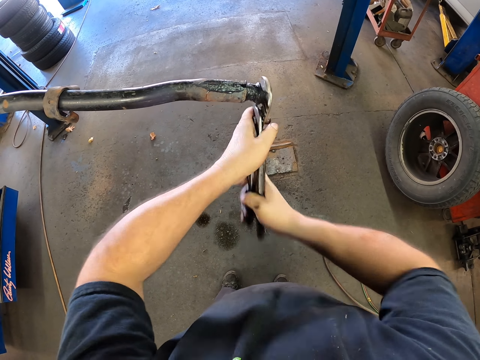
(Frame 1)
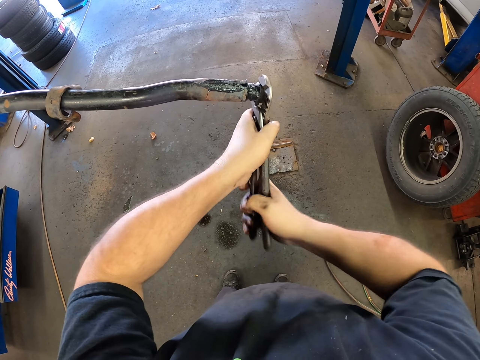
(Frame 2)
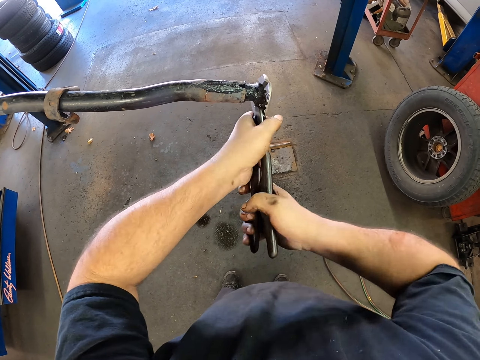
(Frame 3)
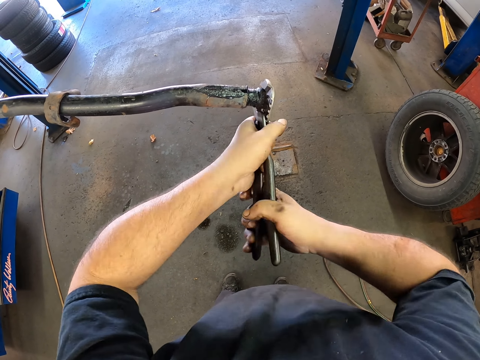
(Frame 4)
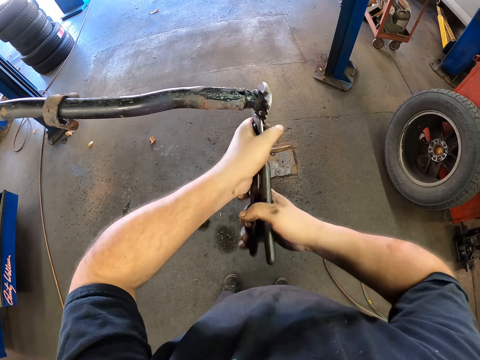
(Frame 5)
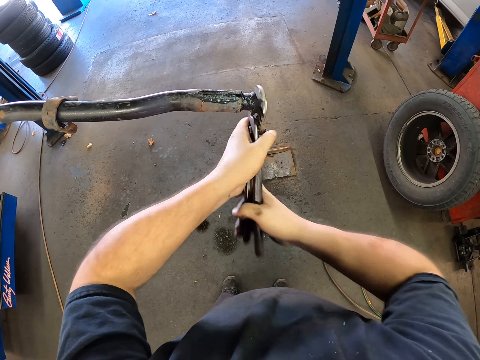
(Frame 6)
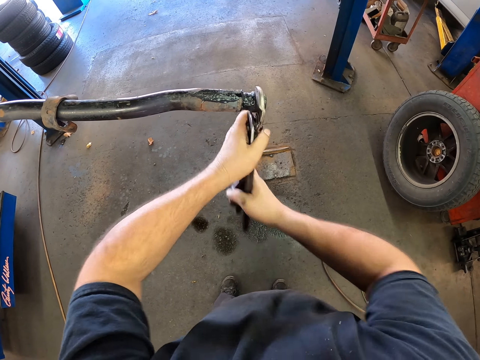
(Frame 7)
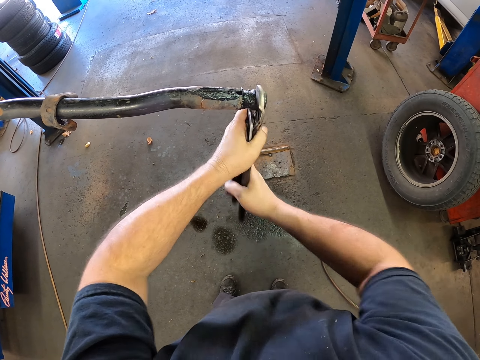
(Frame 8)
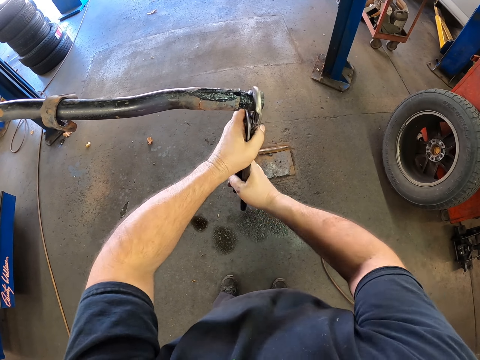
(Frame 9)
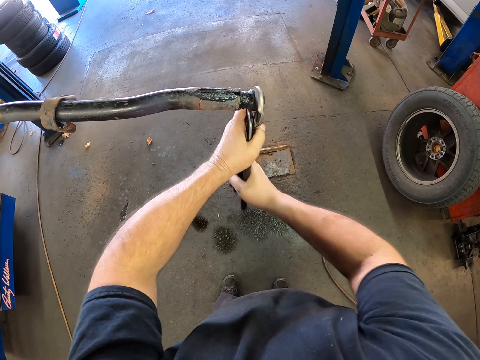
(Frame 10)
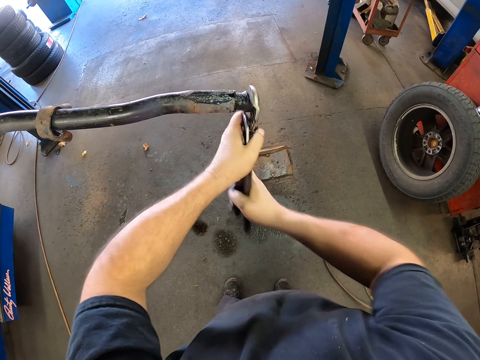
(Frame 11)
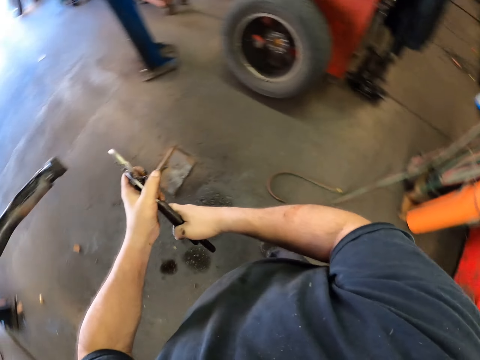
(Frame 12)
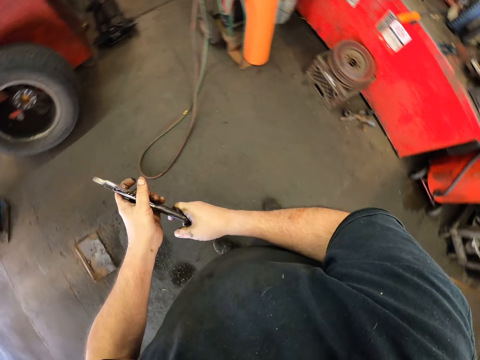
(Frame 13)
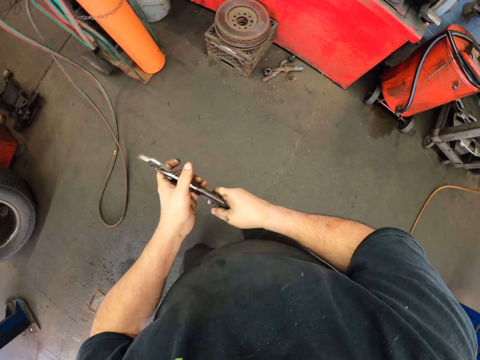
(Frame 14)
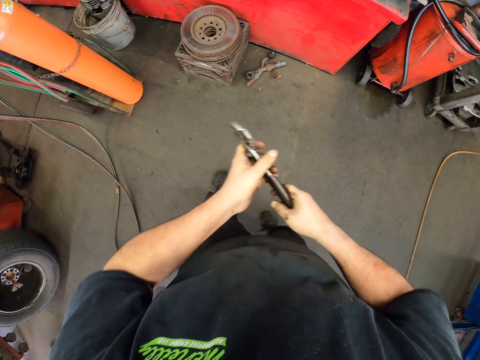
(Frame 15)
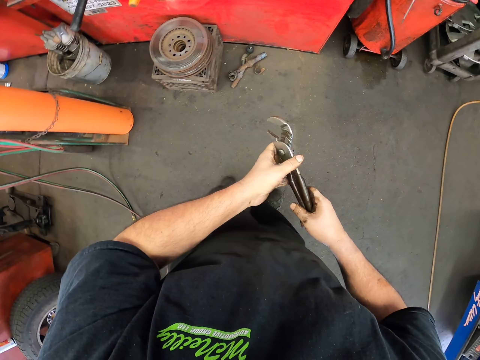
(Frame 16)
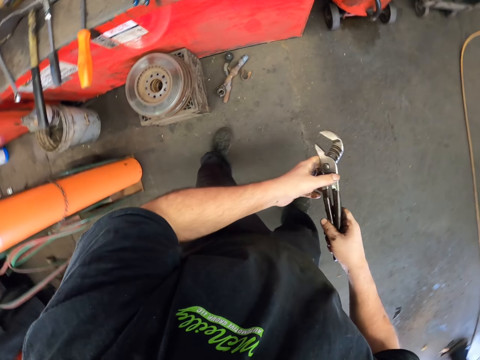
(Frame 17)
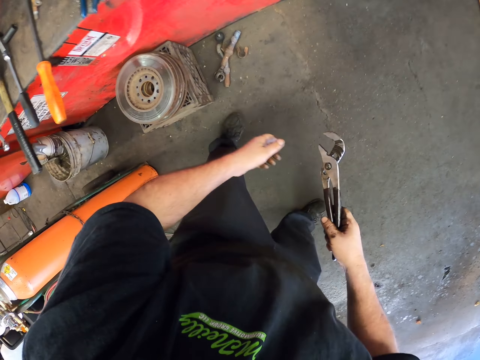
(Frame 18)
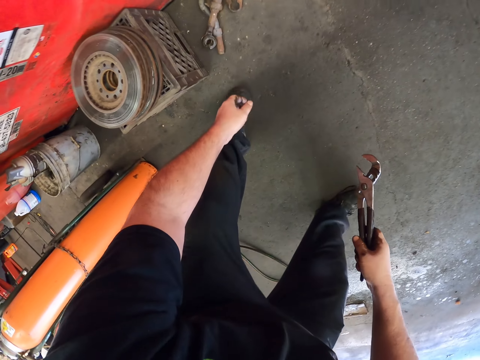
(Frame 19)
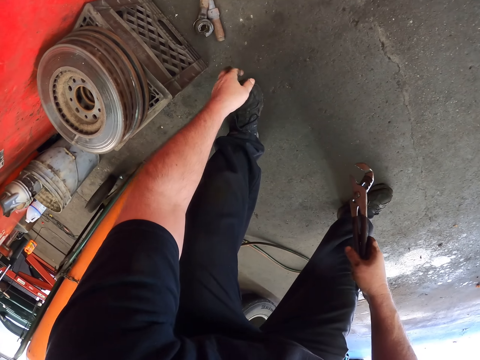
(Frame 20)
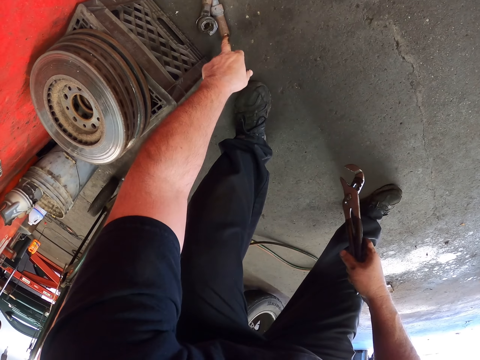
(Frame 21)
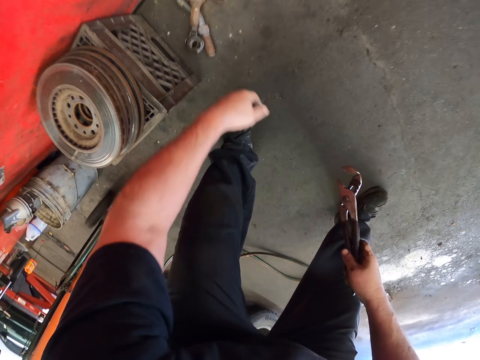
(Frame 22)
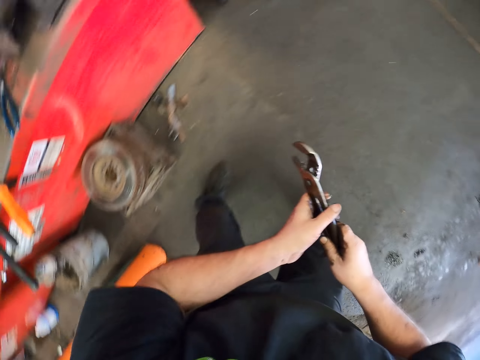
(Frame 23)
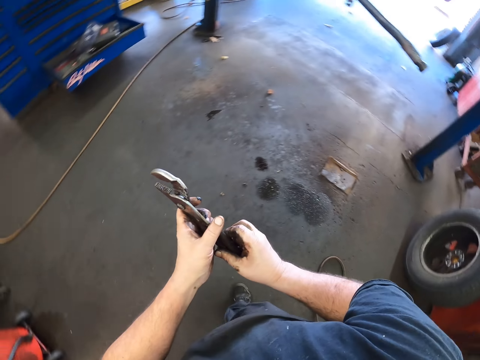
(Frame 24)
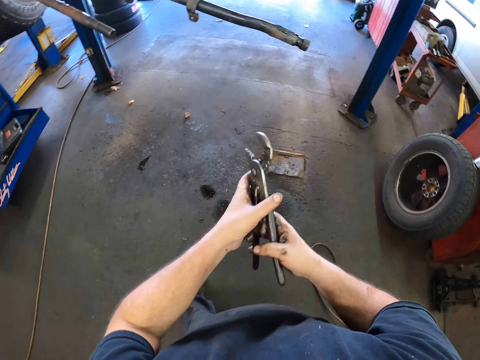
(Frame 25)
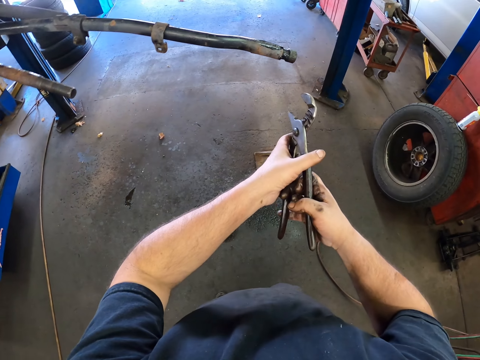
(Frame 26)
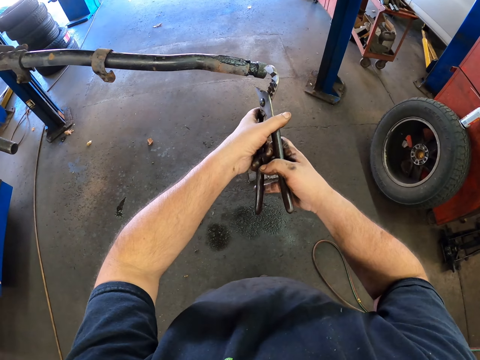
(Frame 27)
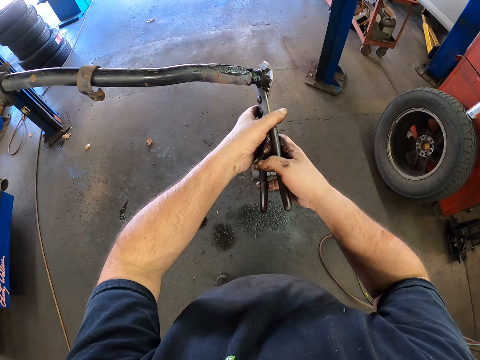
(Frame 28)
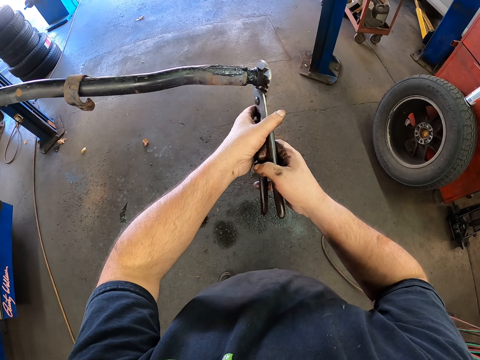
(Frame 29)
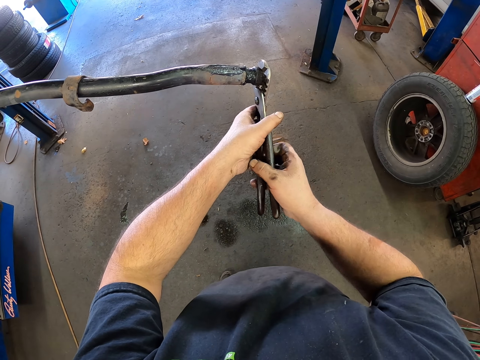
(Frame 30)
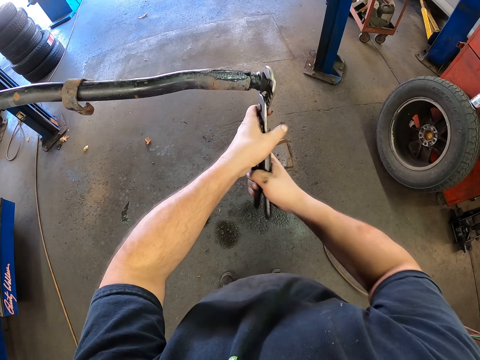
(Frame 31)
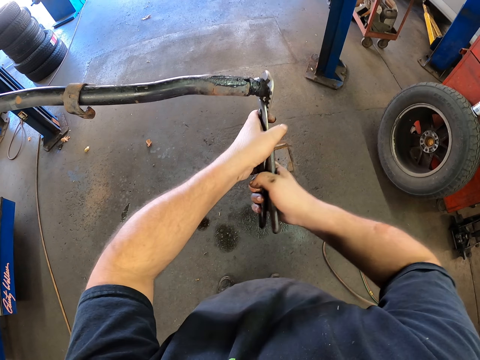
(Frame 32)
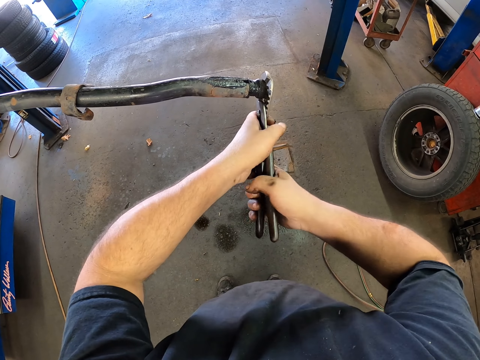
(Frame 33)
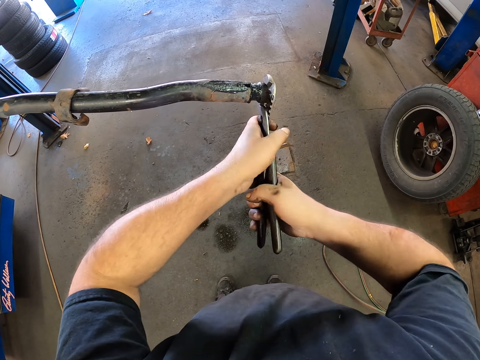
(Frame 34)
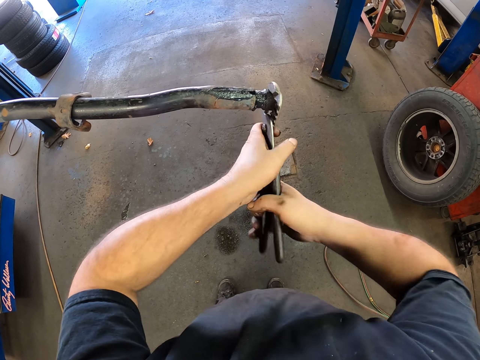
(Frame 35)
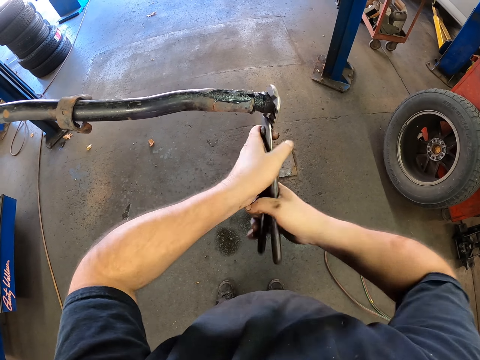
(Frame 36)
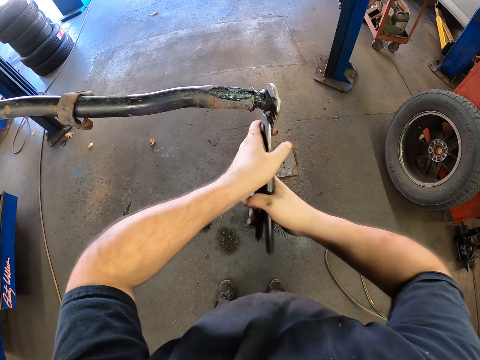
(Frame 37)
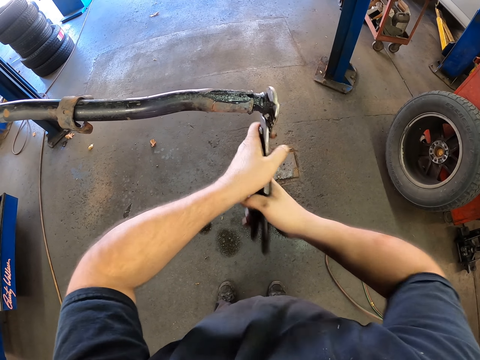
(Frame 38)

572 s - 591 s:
The camera wearer moves the legs. They walk around. They touch the metal piece. They hold the pliers. They walk around and step forward. They tighten the metal piece with the pliers. They rotate the metal in a sway bar.

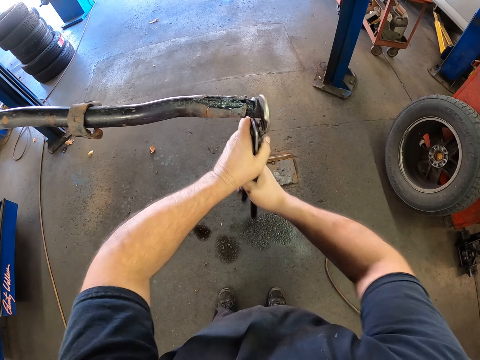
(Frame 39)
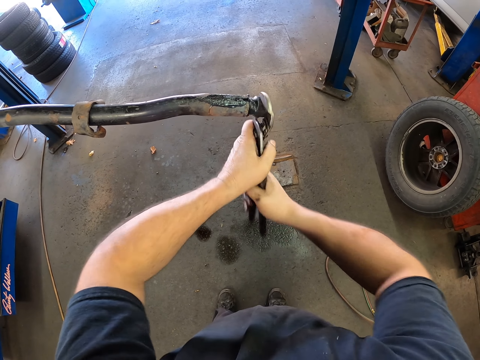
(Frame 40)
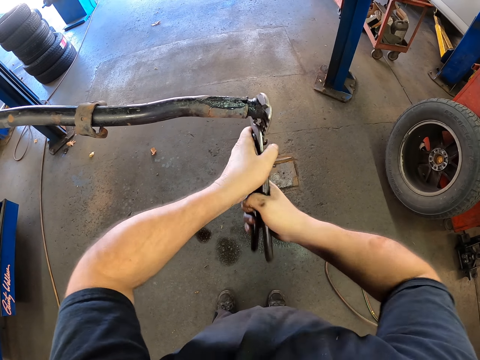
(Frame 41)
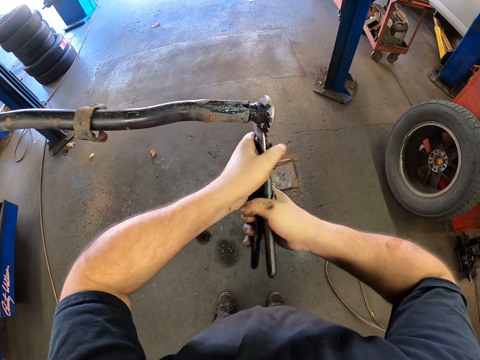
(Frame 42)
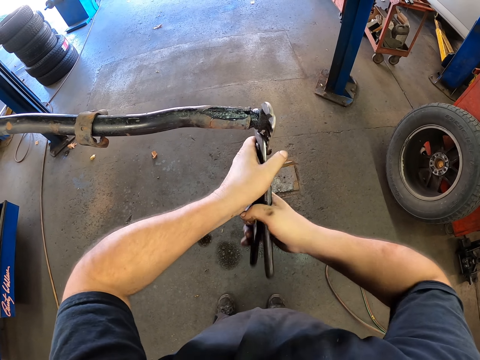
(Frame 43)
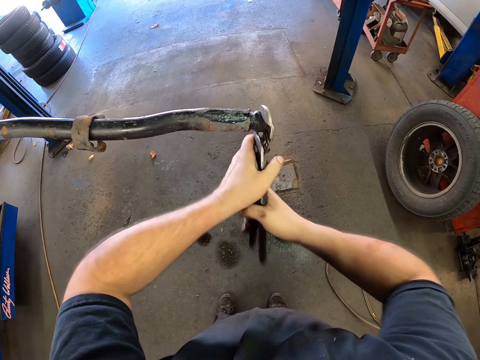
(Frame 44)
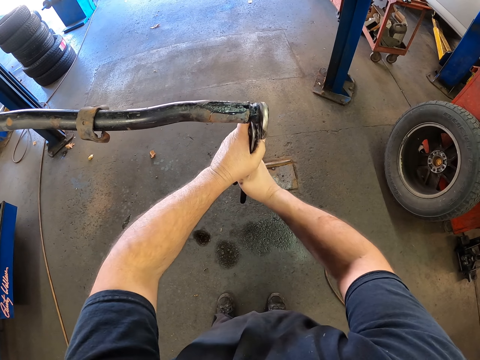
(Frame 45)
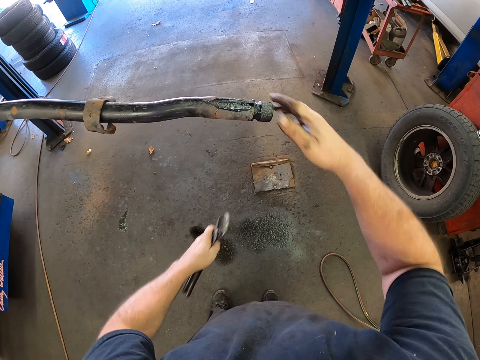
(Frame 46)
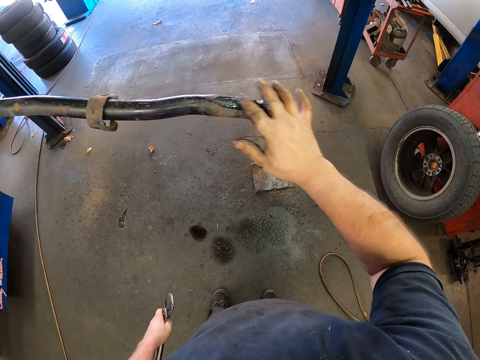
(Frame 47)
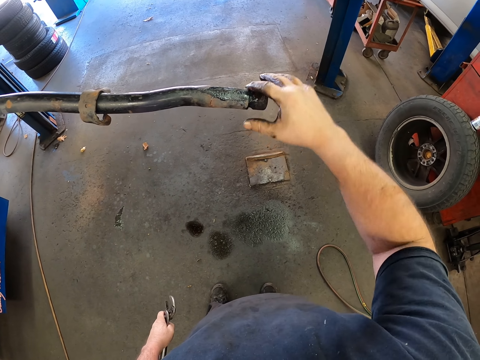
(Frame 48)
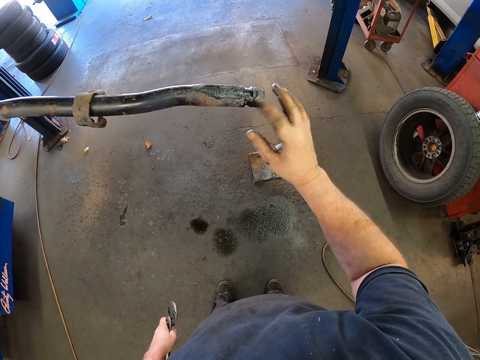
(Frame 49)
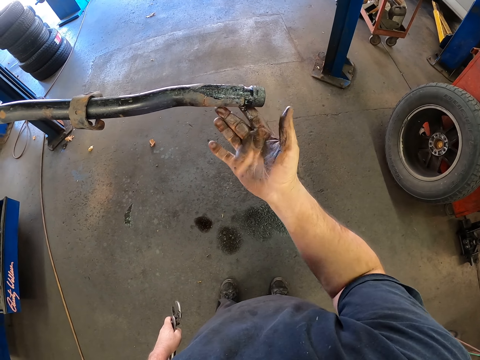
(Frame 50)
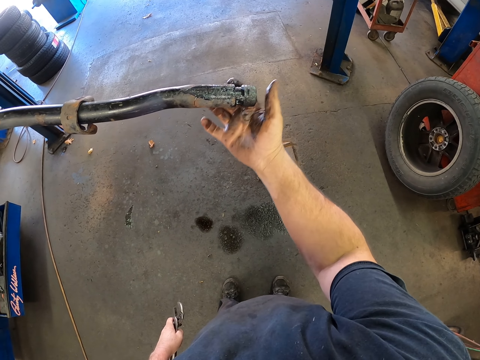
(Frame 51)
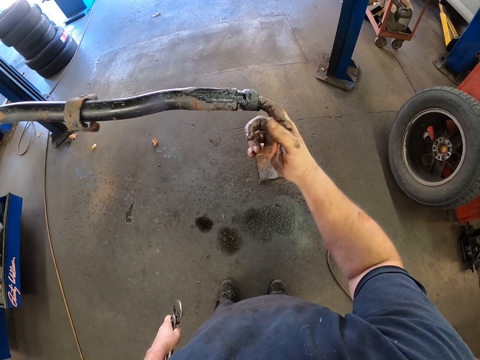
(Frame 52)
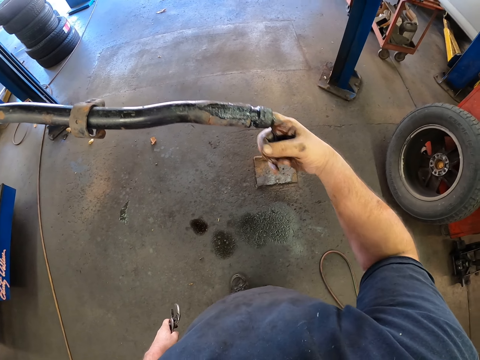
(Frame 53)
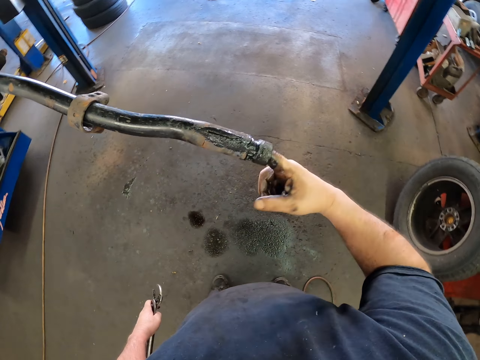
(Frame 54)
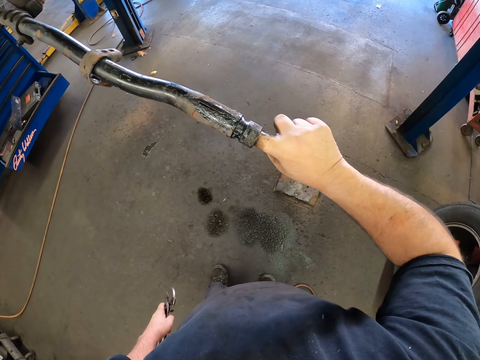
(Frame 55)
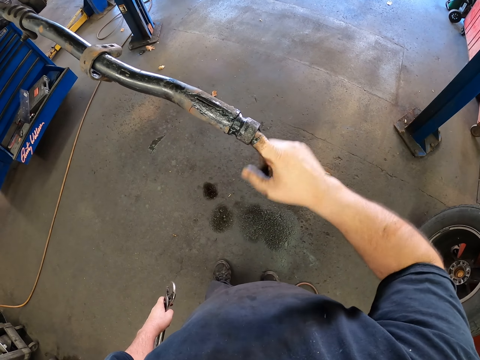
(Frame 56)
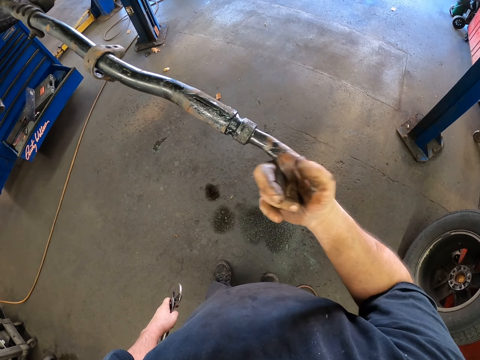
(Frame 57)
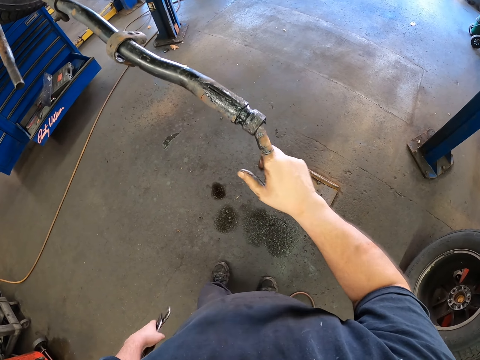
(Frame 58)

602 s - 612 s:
The camera wearer spreads the grease on the metal piece.
